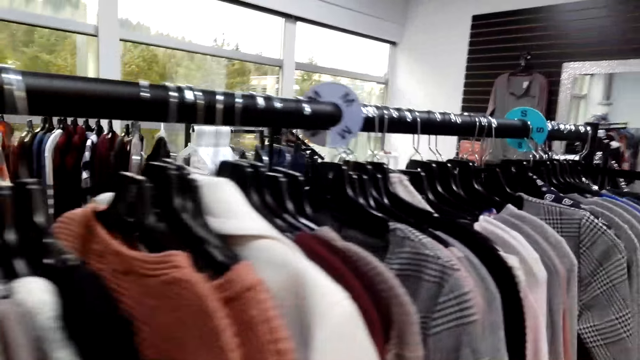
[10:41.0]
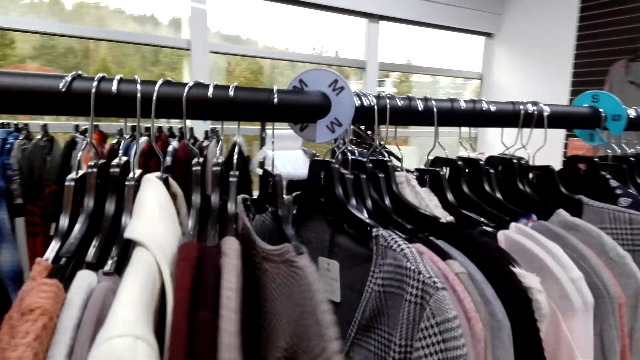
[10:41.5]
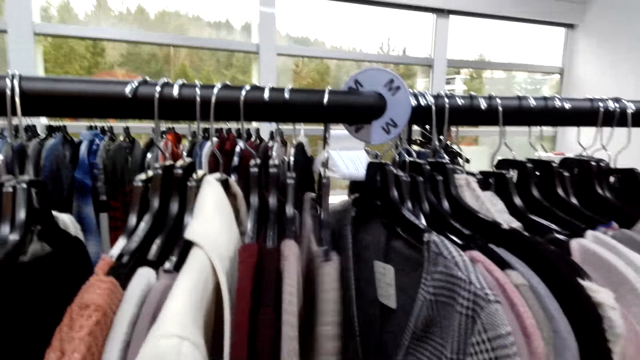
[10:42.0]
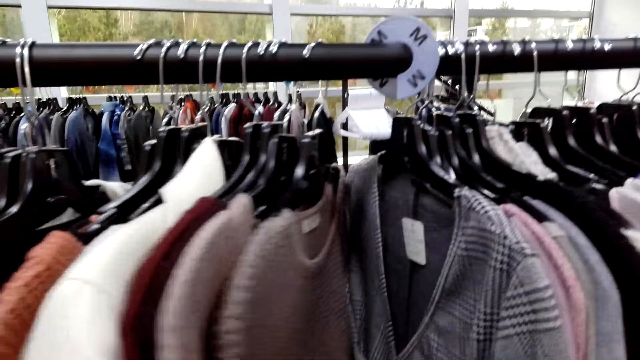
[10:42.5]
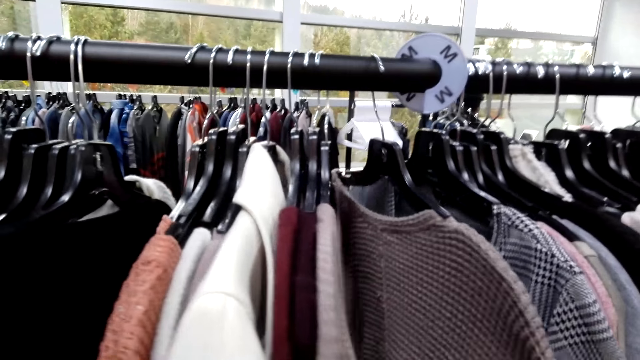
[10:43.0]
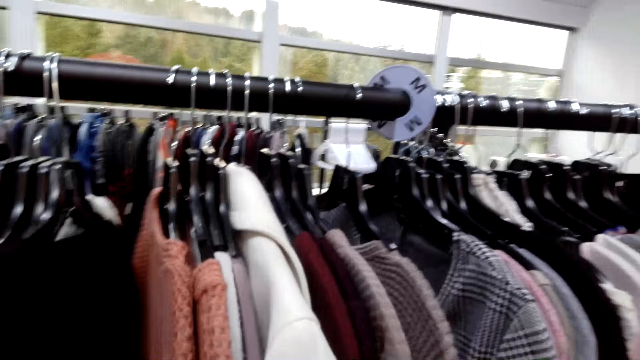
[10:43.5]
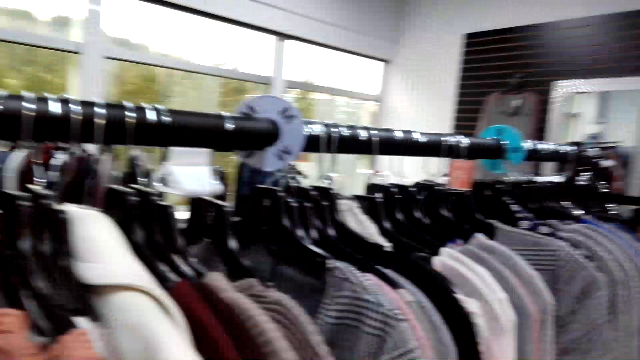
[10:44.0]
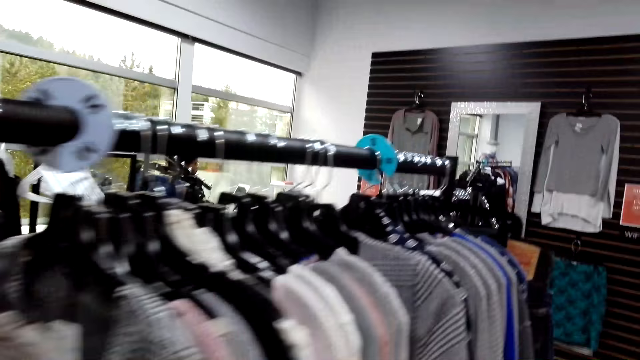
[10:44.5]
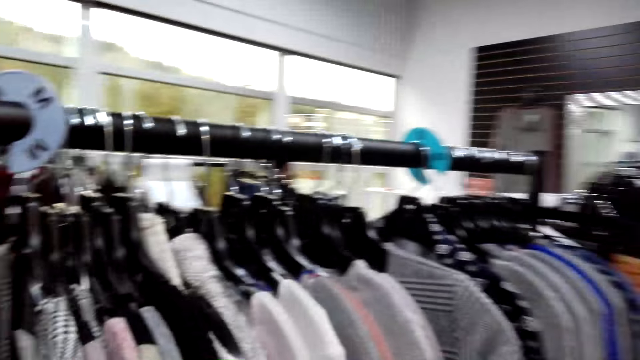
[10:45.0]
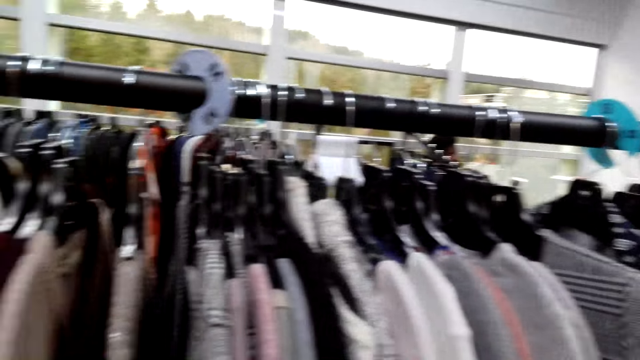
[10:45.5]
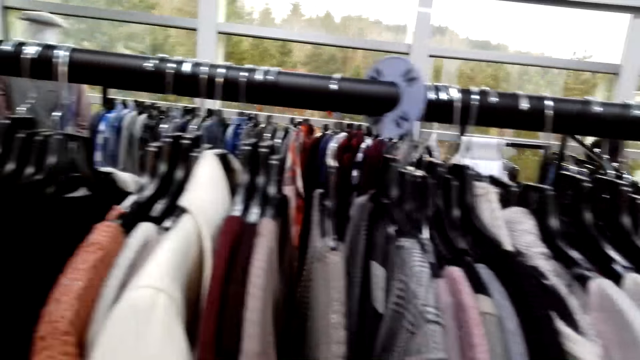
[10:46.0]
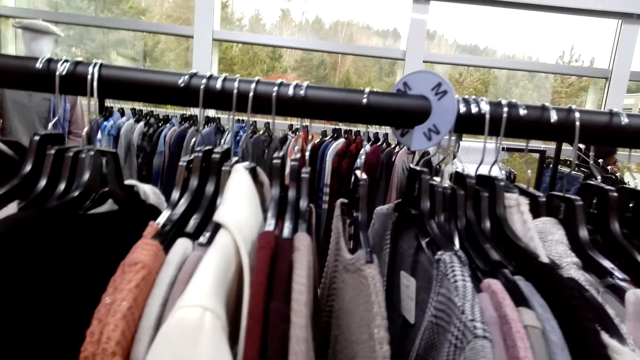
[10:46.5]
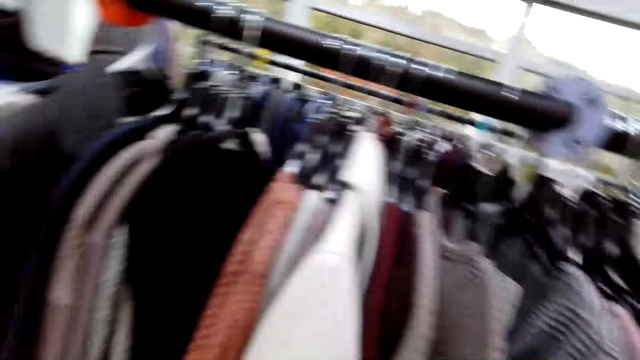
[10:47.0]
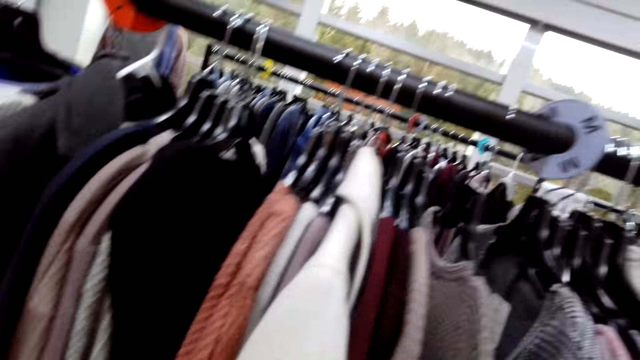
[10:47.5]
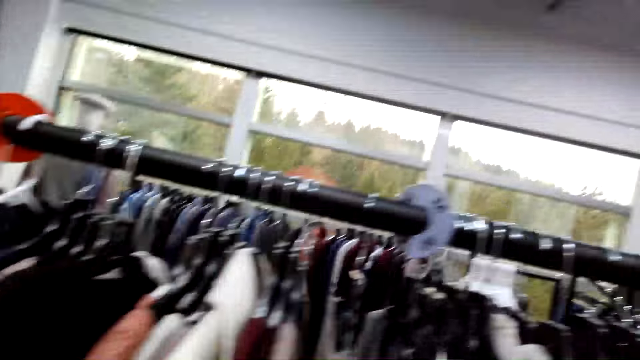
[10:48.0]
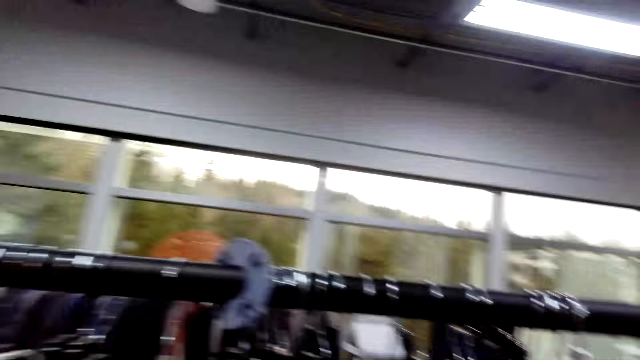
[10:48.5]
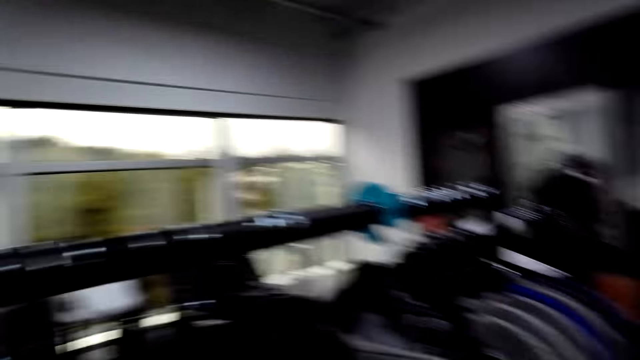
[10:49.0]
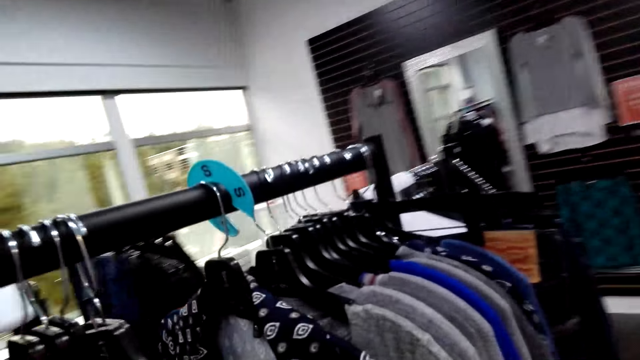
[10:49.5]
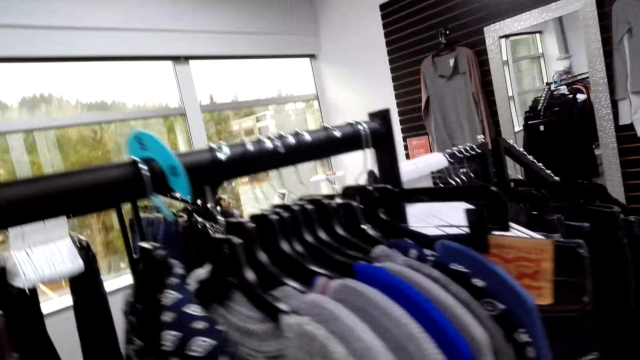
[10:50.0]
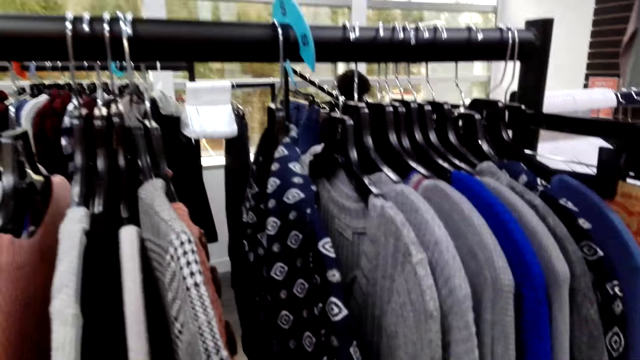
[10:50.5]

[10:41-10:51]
The camera wearer looks around.

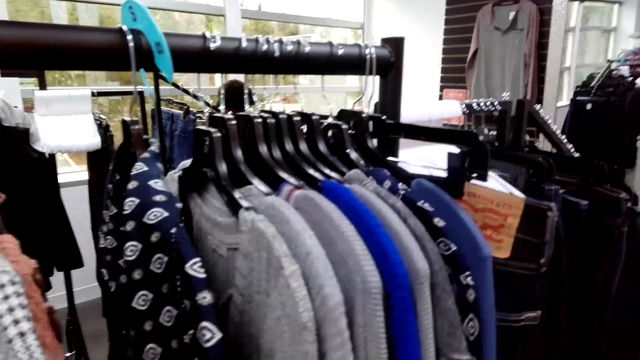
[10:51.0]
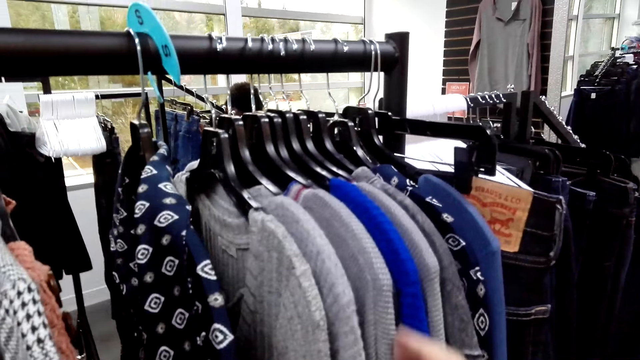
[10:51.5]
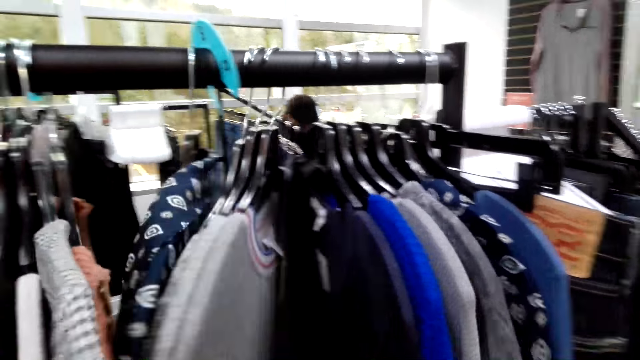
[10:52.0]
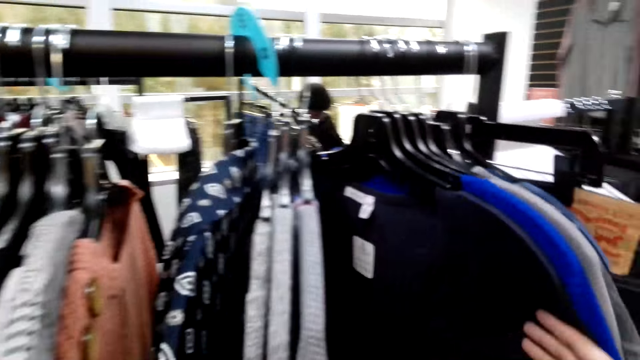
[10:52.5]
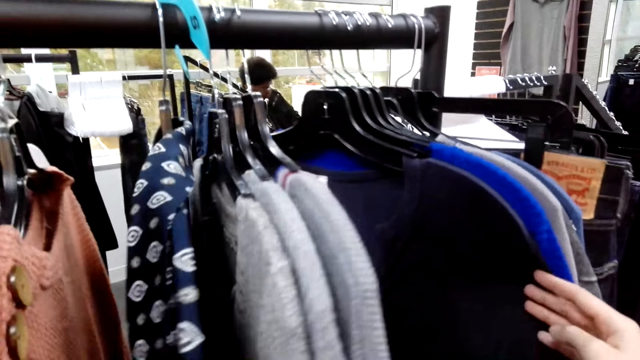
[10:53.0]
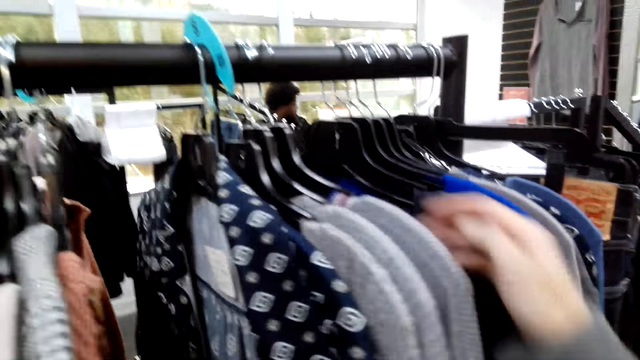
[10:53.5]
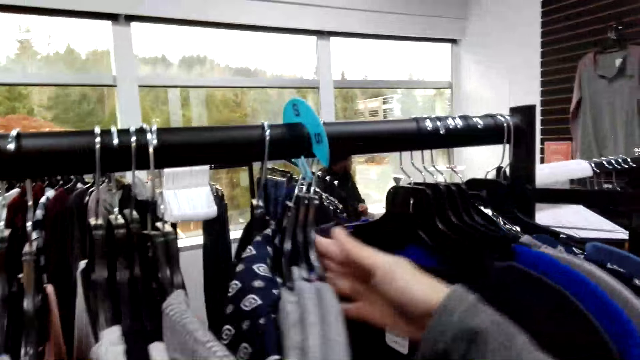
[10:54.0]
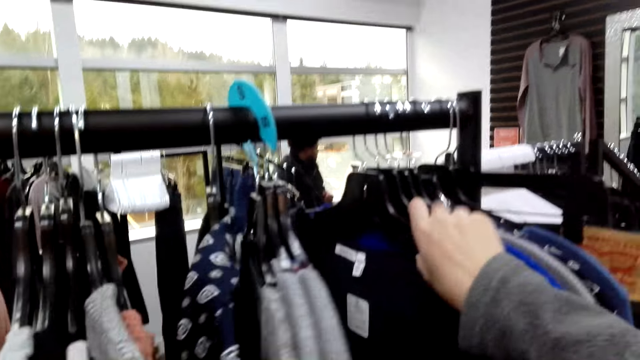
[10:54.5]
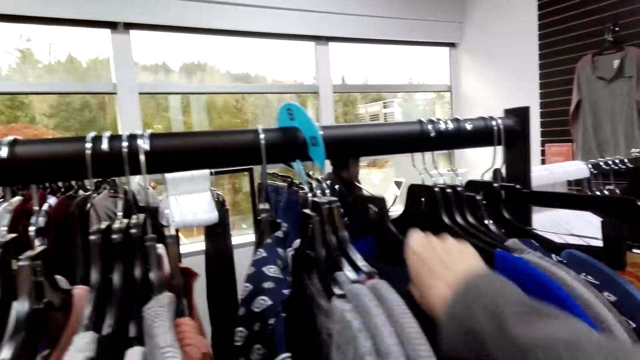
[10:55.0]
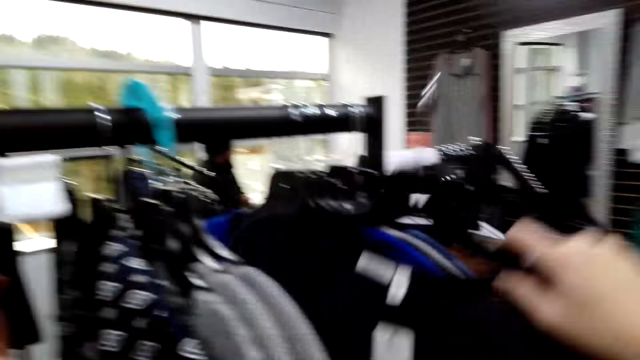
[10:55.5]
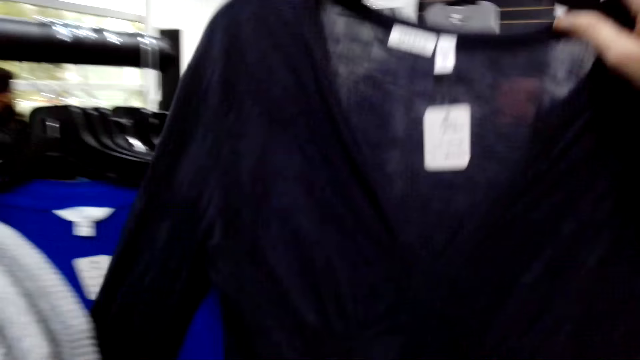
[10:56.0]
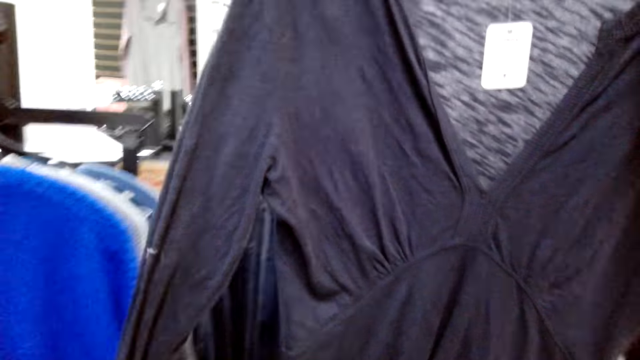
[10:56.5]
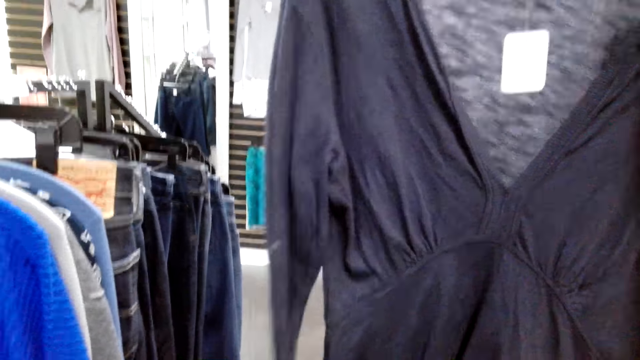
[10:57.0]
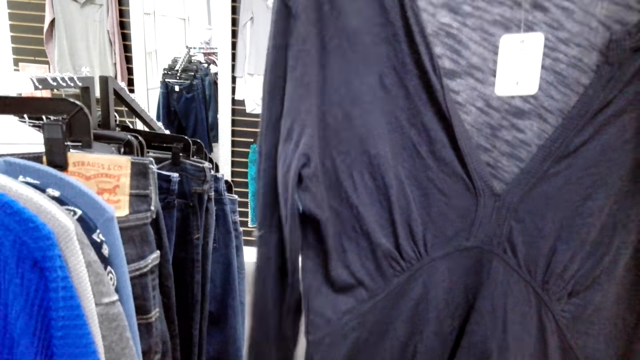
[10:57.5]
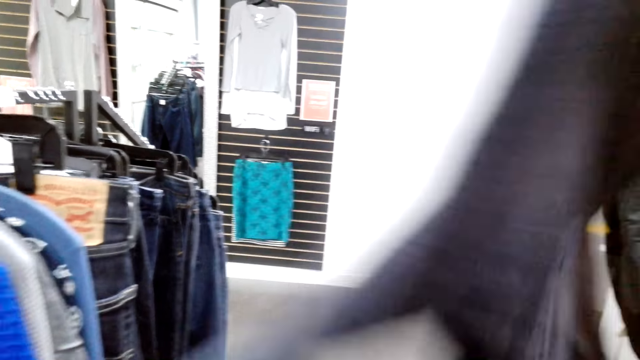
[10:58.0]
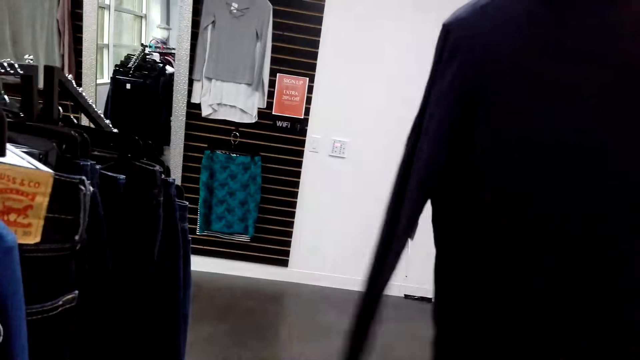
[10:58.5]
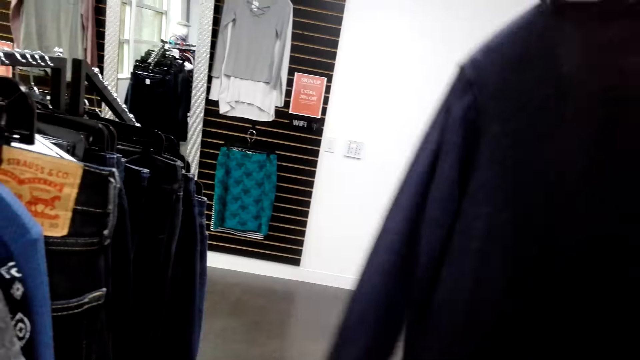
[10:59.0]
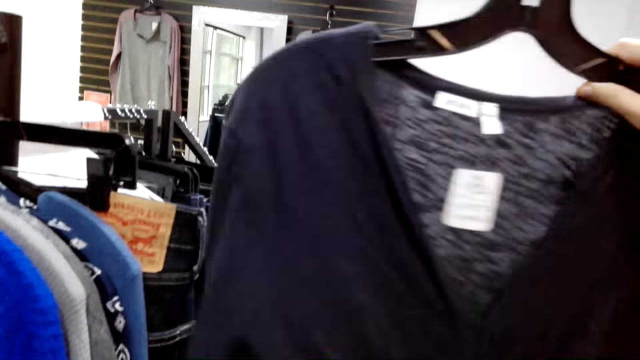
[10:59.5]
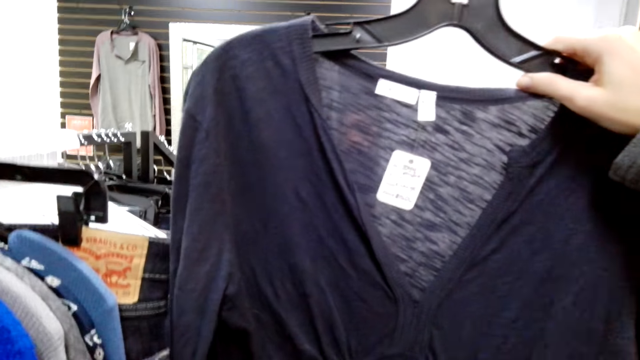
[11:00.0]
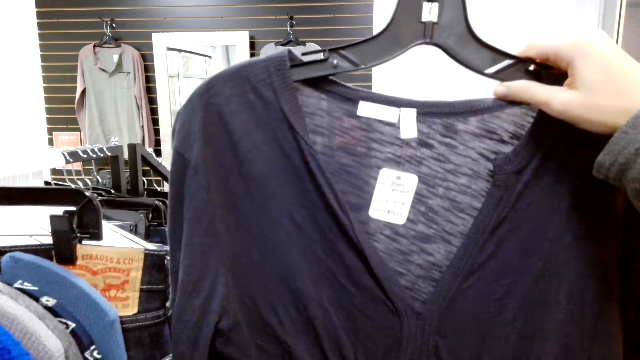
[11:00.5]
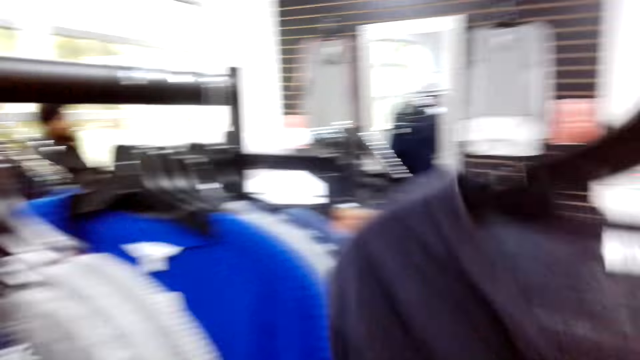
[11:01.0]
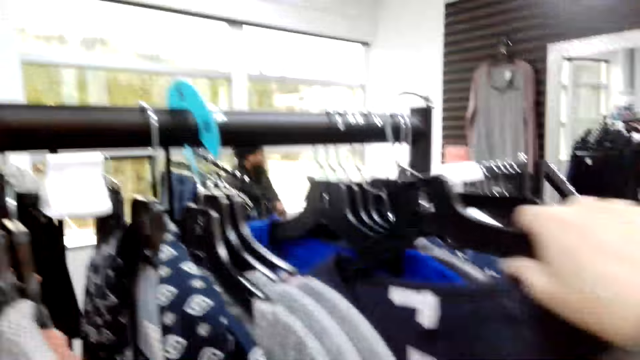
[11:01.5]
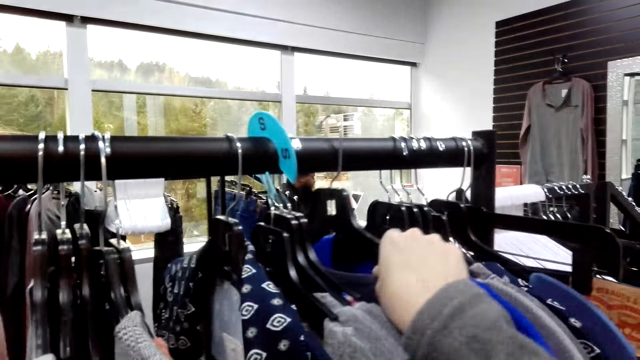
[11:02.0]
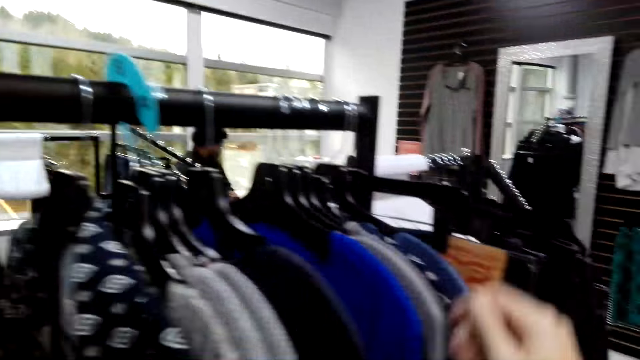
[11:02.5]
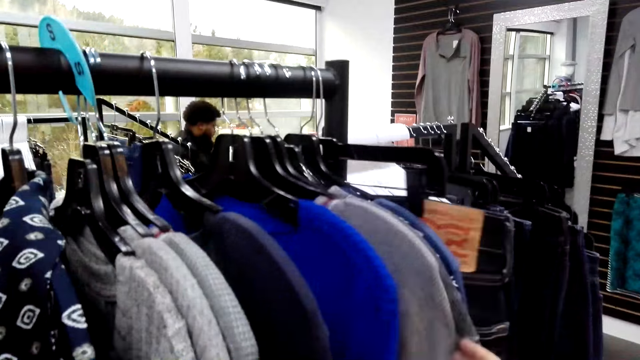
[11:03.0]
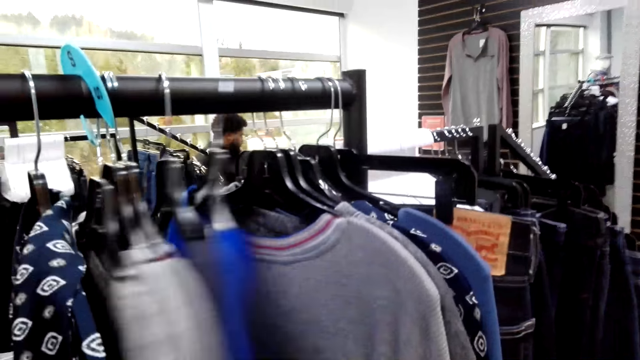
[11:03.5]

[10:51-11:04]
The camera wearer touches the clothes. They pick the top from the hanger. They take a look at the top. They return the top to the hanger.
